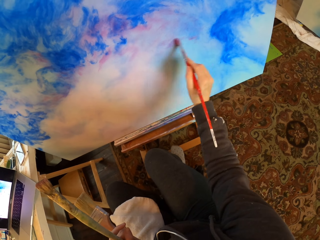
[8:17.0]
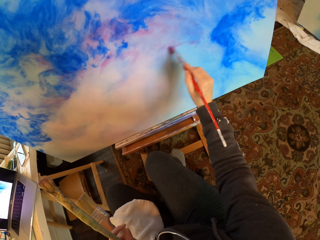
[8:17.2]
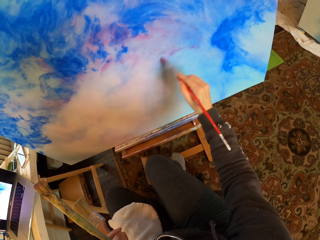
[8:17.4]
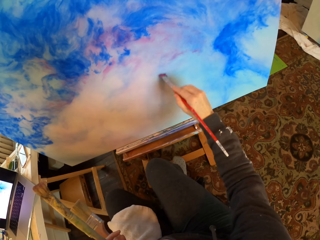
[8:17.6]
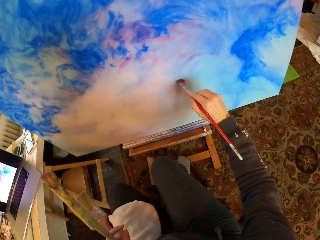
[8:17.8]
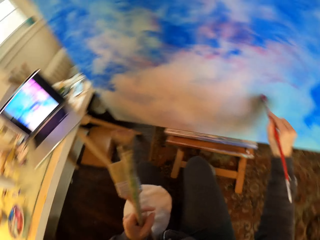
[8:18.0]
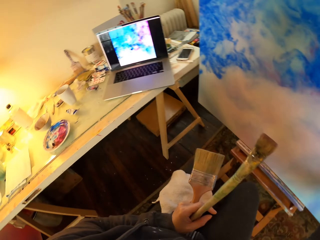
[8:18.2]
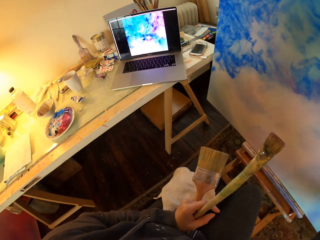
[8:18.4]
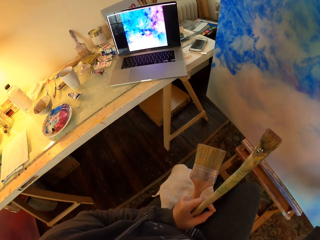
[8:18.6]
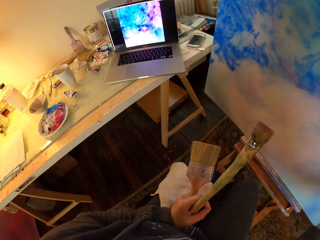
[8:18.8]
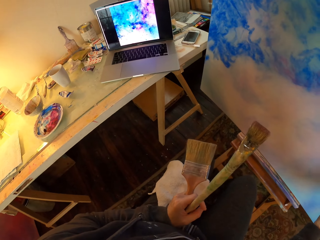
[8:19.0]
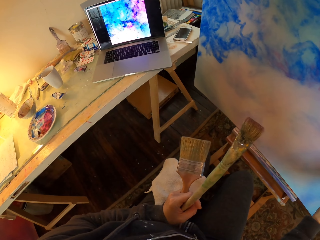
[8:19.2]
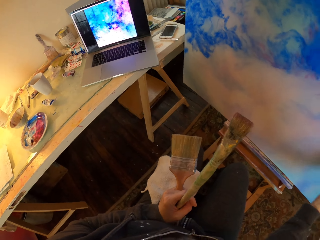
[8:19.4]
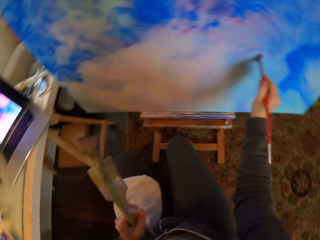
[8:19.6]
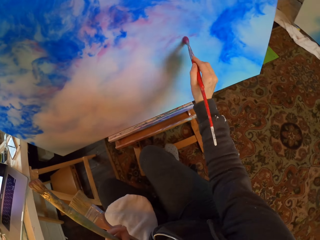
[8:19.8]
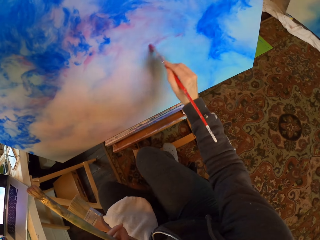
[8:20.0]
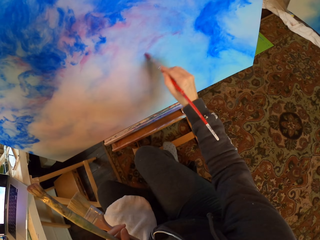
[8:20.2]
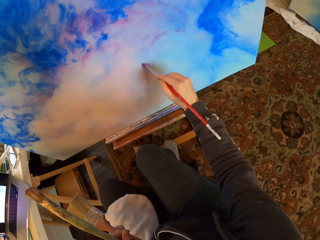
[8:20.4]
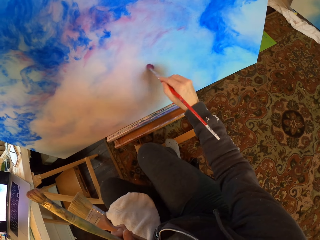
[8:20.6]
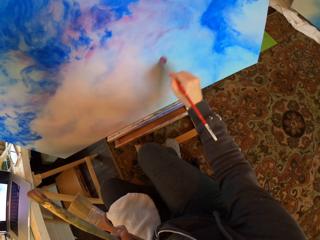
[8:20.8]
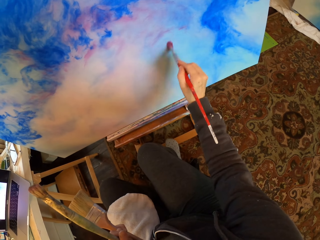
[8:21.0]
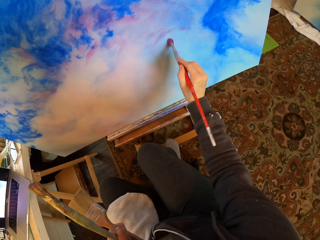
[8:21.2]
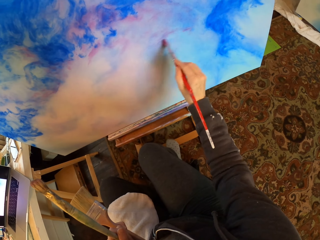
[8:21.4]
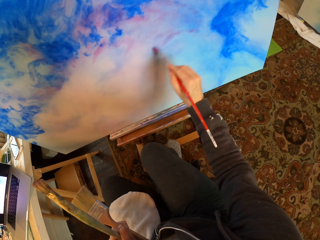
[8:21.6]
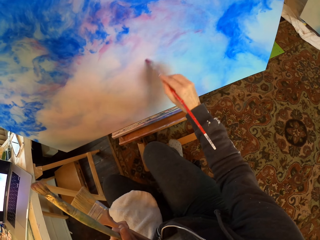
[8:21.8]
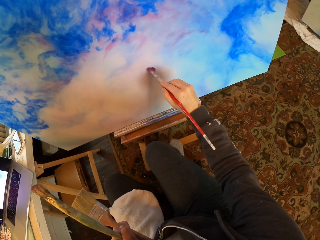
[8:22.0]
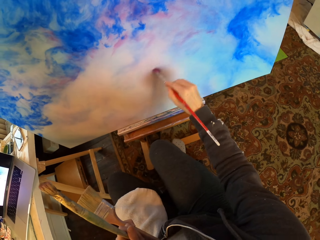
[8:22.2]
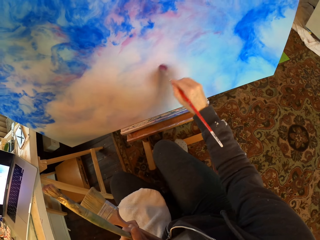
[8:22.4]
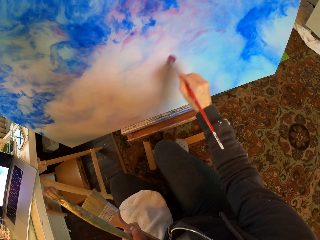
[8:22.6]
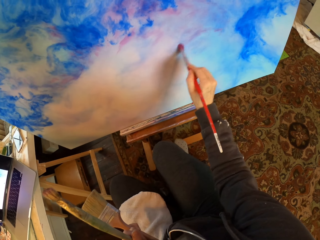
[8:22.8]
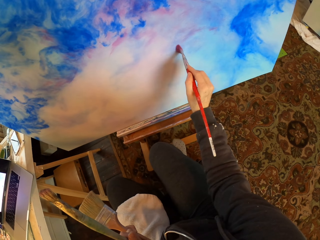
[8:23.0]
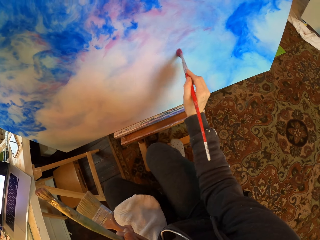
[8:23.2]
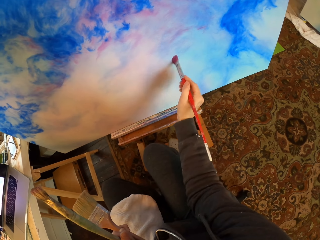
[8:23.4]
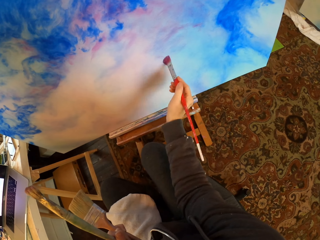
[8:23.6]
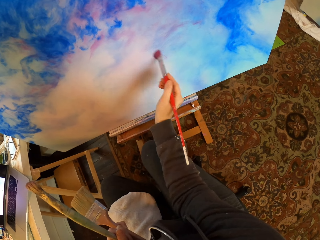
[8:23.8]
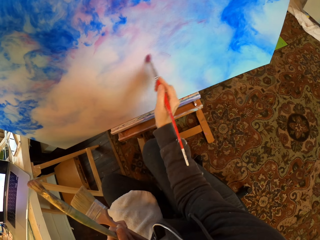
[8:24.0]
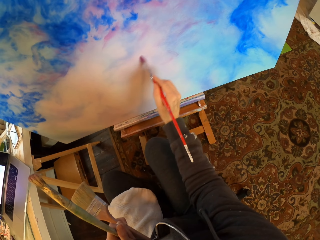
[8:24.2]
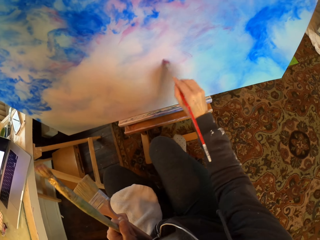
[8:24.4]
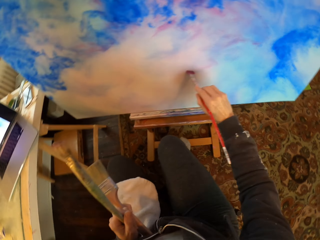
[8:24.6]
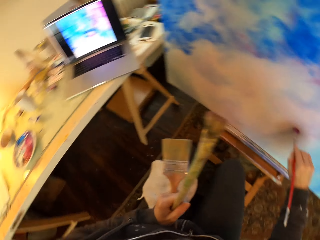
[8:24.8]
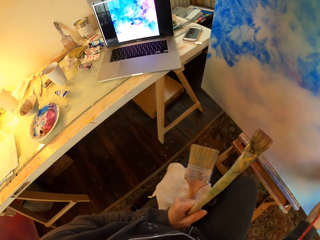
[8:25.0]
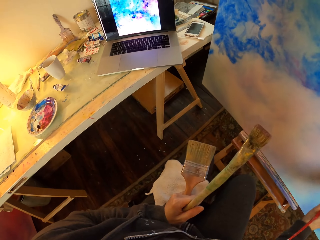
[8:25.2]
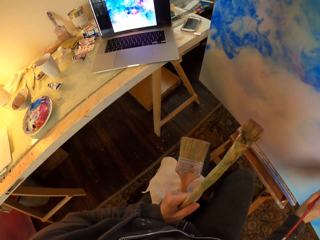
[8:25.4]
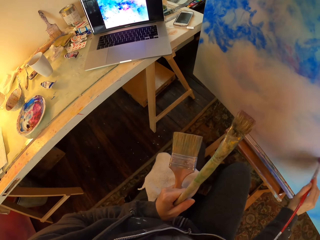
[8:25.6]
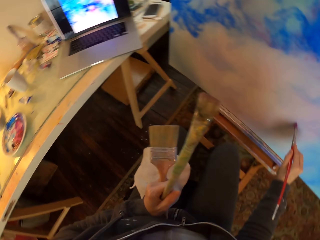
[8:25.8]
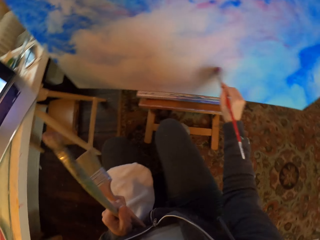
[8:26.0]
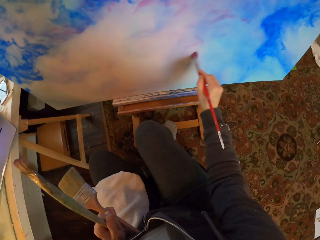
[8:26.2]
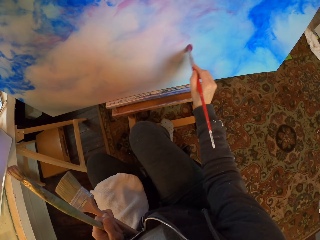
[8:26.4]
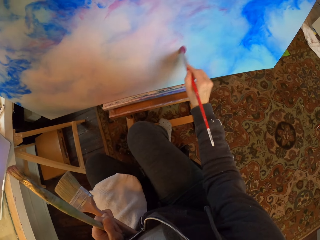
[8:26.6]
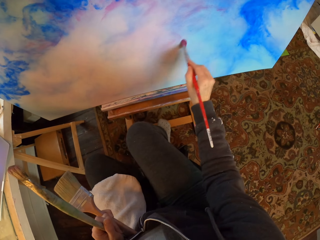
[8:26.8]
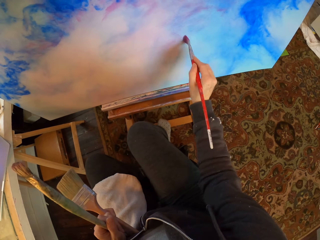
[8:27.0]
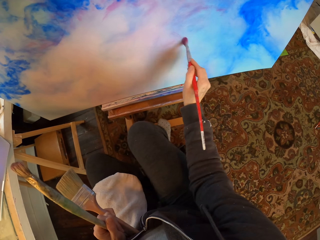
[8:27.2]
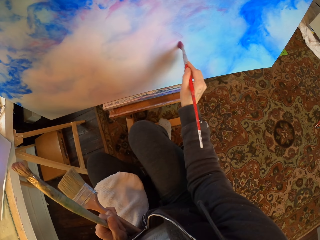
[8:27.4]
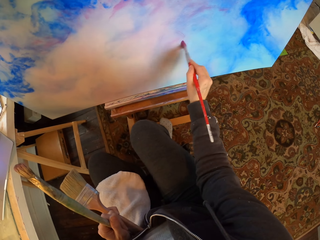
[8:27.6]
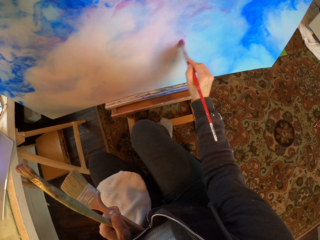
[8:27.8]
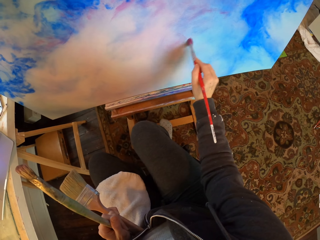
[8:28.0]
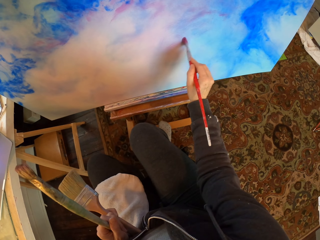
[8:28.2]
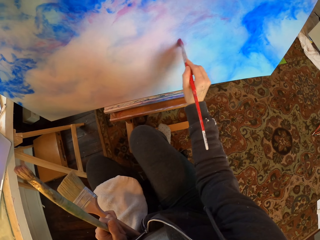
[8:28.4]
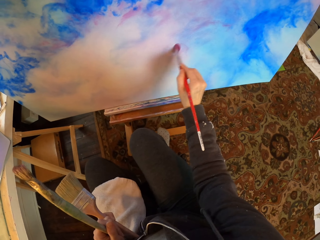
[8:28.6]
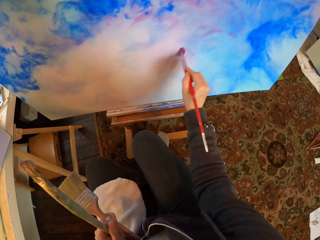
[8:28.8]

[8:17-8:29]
The camera wearer stares at the laptop and paints on the paint board. They stare at the laptop and paint on the paint board.

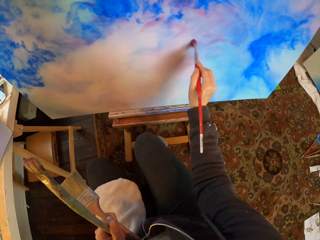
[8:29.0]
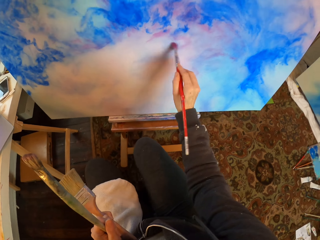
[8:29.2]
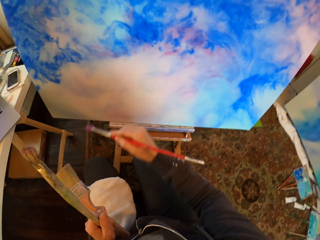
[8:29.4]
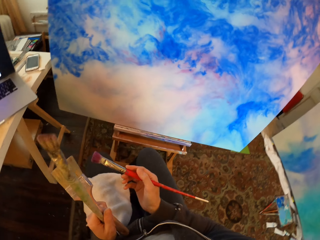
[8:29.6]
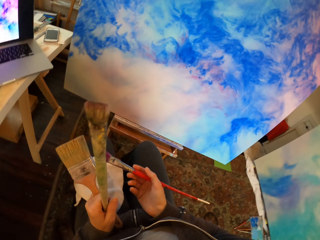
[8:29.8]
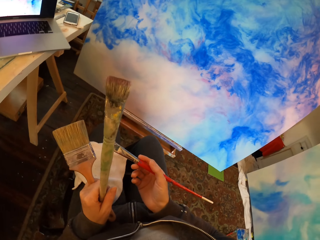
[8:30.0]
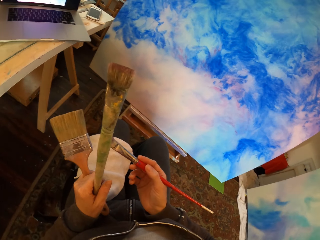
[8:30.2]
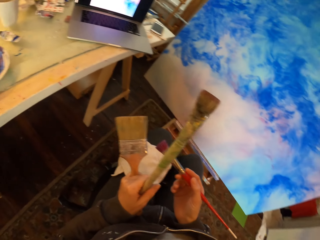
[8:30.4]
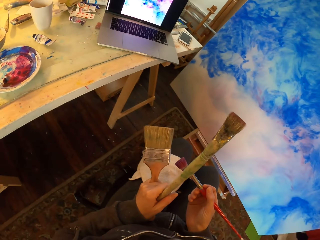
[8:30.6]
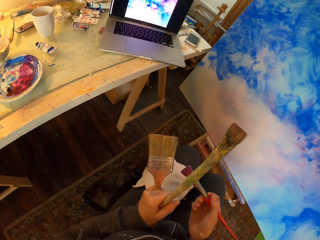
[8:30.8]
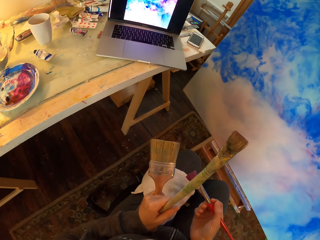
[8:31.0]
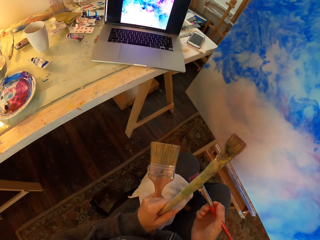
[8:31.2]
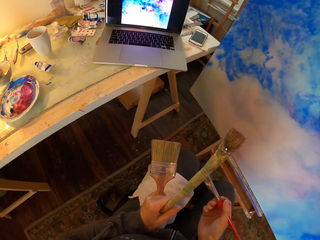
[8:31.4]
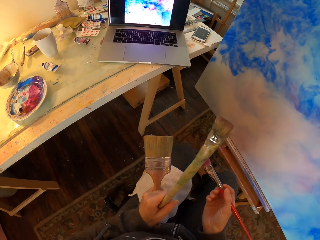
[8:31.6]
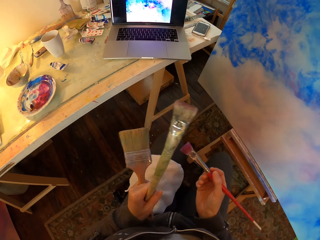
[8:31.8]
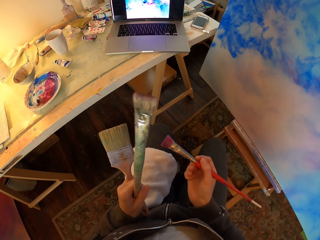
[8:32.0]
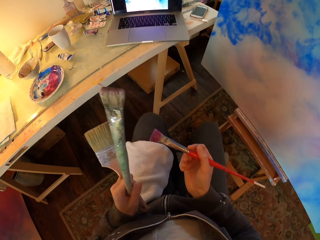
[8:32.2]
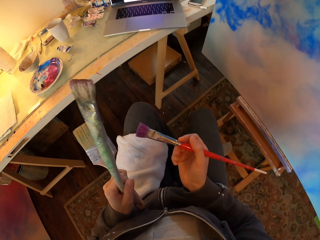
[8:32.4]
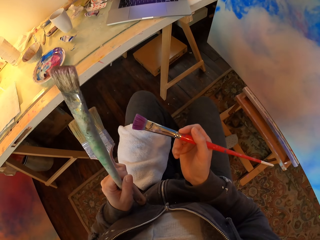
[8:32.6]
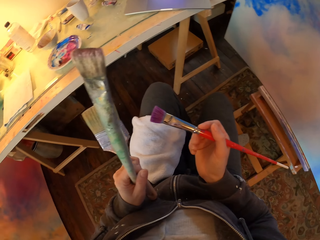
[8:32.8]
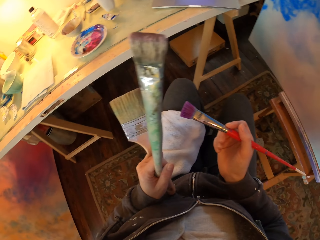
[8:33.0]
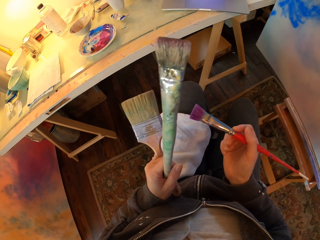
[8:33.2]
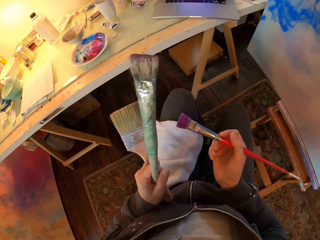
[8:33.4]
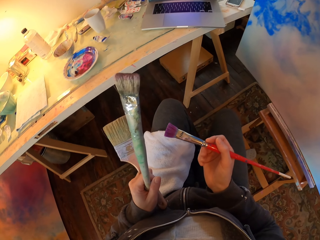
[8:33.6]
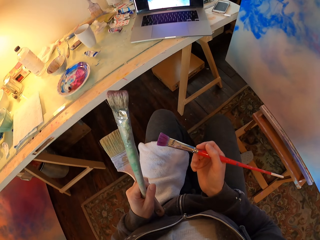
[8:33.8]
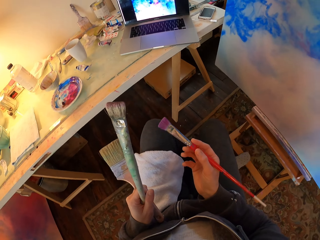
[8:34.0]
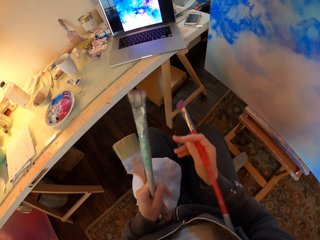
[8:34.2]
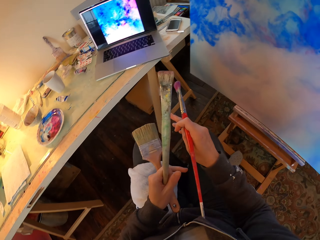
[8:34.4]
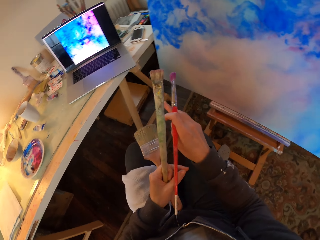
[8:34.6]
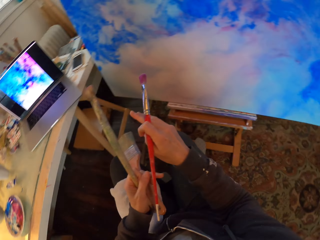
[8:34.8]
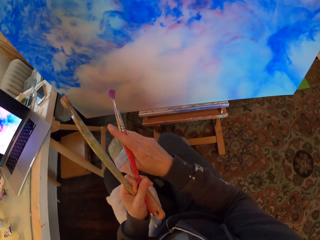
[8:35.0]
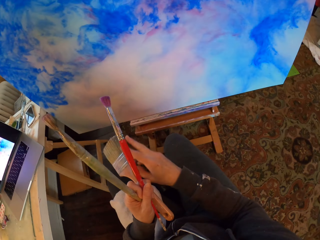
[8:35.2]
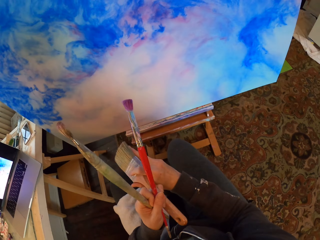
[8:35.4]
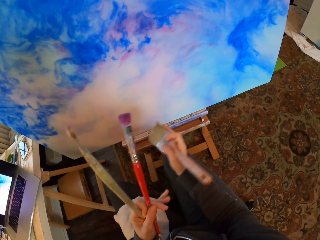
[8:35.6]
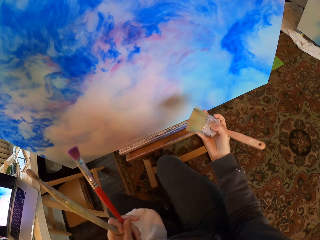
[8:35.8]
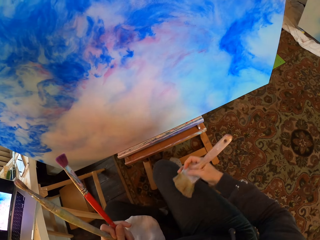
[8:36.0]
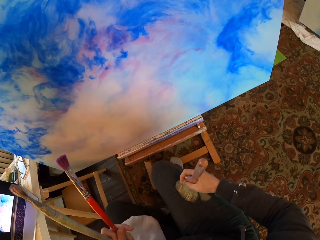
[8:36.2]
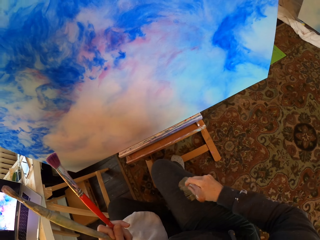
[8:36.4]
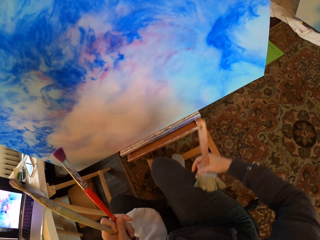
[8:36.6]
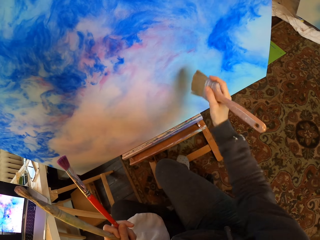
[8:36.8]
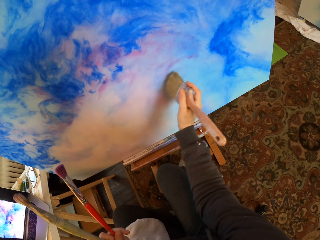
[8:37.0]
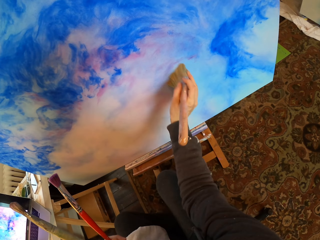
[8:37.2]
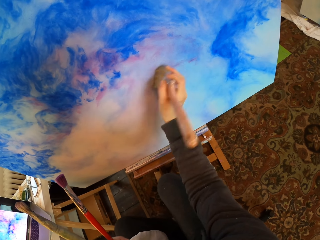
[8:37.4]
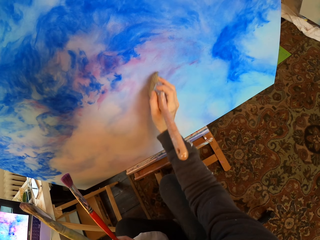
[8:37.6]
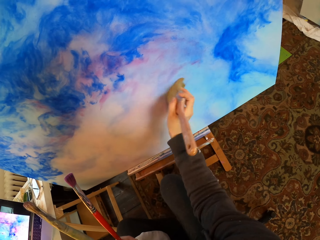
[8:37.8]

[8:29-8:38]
The camera wearer holds the paint brushes. They stare at the laptop. They look around. They hold the paint brushes and stare at the laptop. They hold the right brush with the left hand. They pick another brush from the left hand. They rub the brush on the right thigh. They paint on the paint board. They hold the paint brush.
